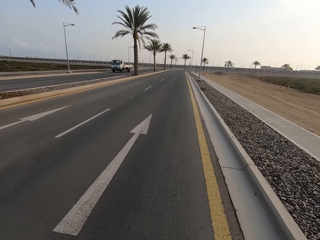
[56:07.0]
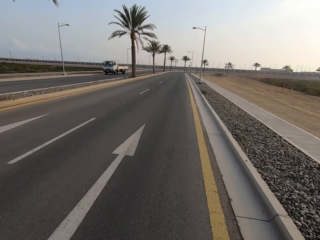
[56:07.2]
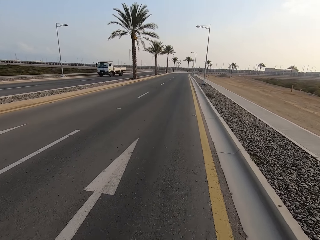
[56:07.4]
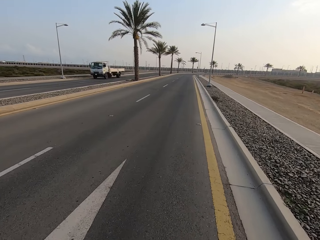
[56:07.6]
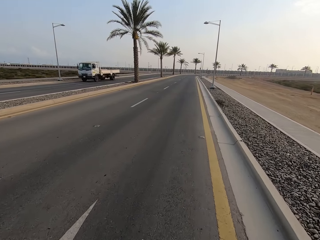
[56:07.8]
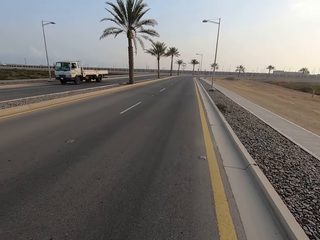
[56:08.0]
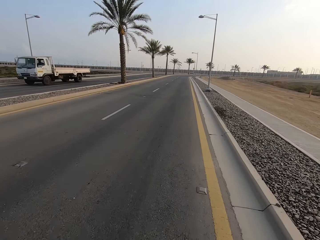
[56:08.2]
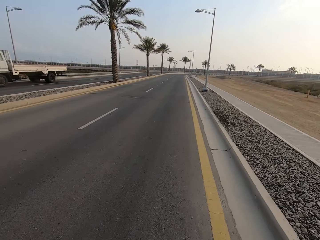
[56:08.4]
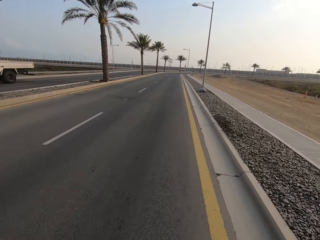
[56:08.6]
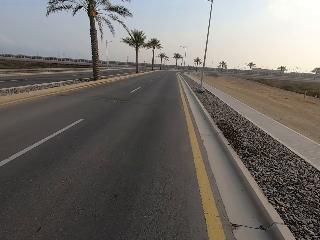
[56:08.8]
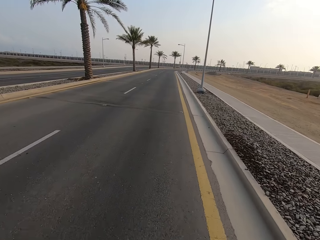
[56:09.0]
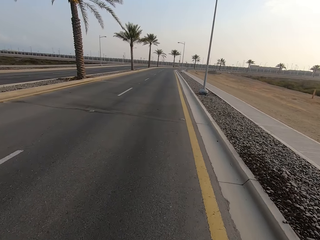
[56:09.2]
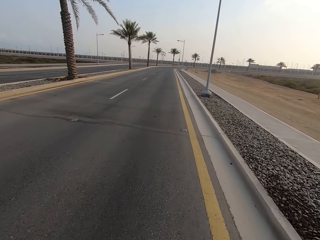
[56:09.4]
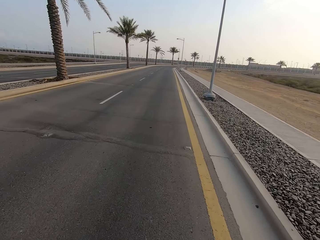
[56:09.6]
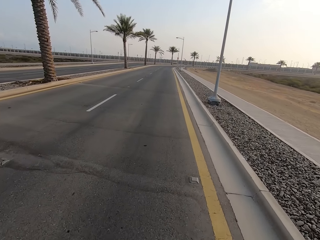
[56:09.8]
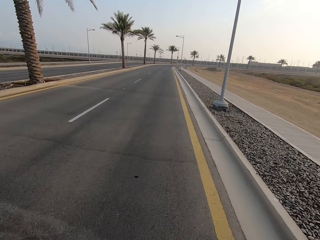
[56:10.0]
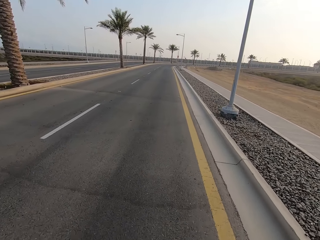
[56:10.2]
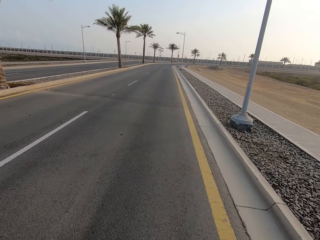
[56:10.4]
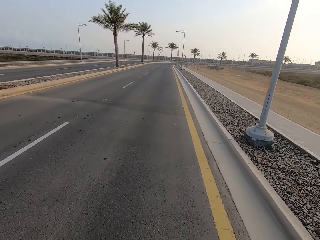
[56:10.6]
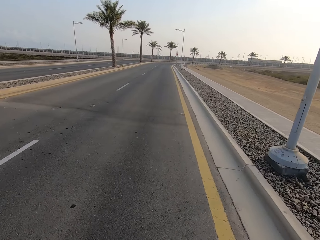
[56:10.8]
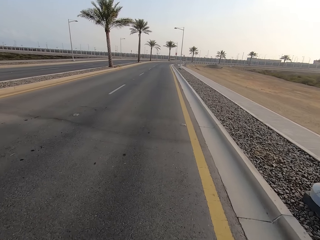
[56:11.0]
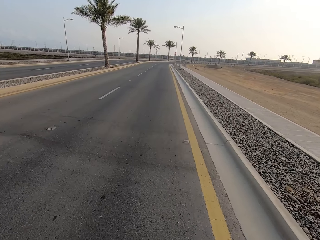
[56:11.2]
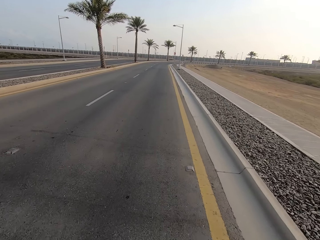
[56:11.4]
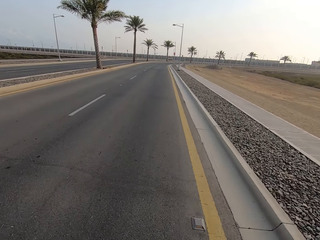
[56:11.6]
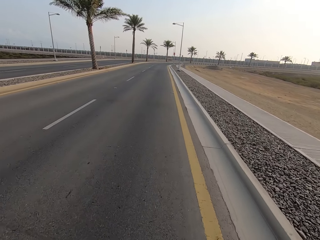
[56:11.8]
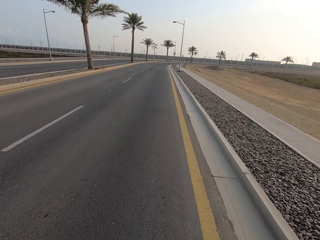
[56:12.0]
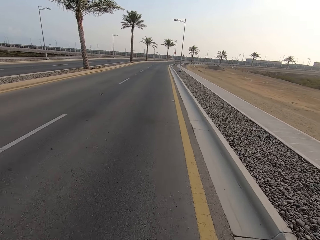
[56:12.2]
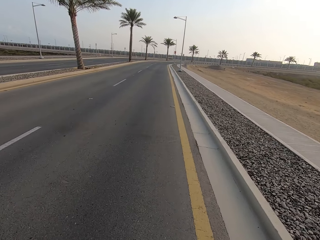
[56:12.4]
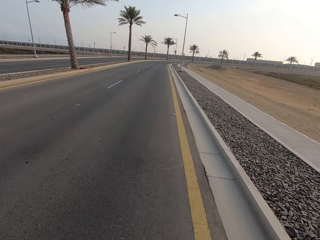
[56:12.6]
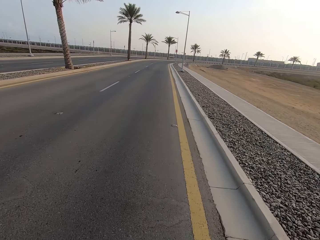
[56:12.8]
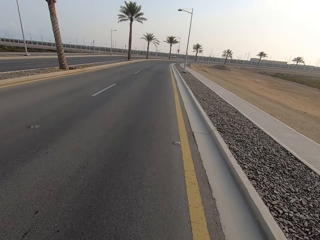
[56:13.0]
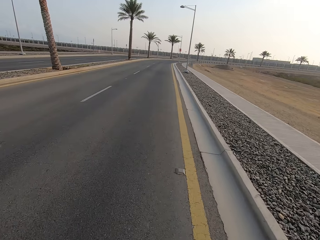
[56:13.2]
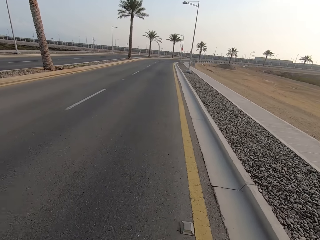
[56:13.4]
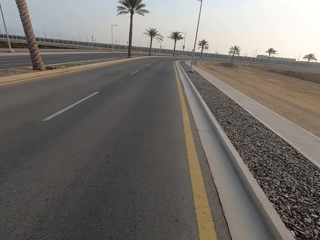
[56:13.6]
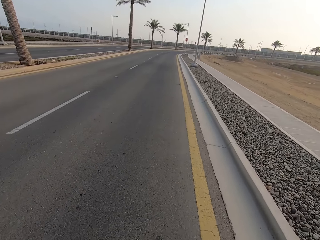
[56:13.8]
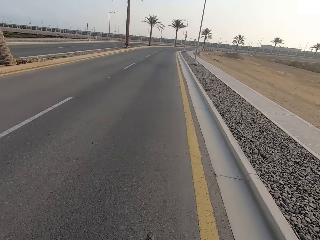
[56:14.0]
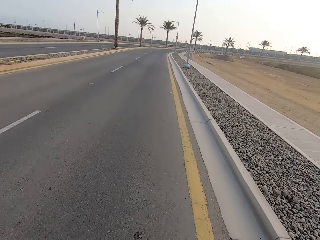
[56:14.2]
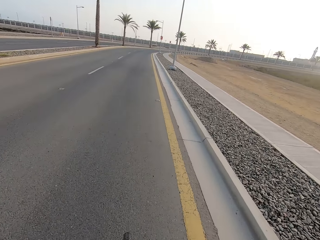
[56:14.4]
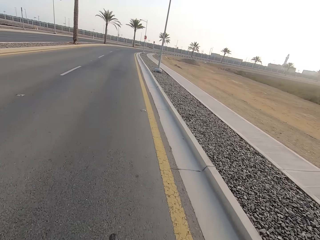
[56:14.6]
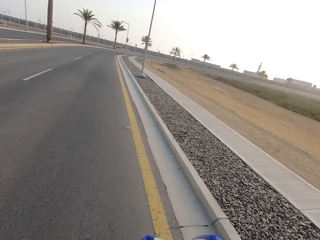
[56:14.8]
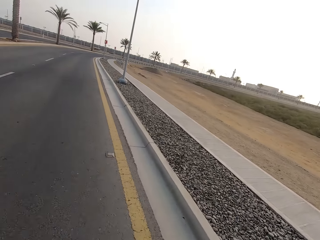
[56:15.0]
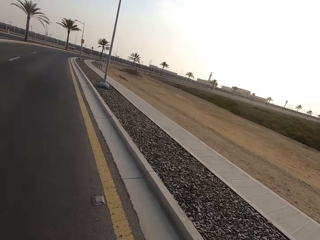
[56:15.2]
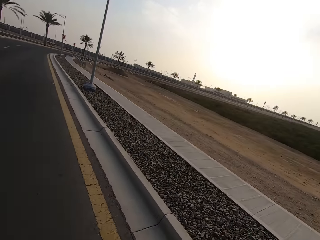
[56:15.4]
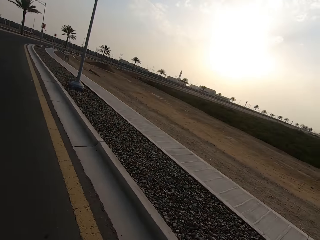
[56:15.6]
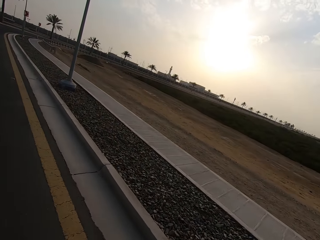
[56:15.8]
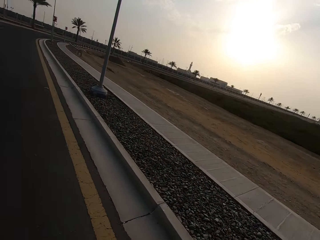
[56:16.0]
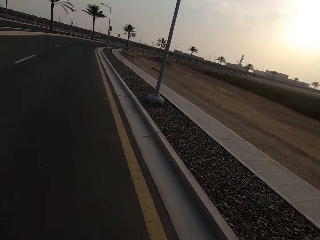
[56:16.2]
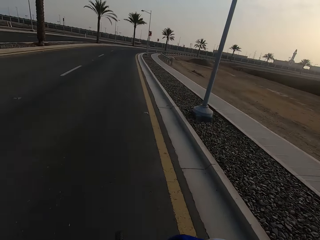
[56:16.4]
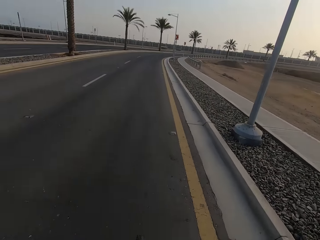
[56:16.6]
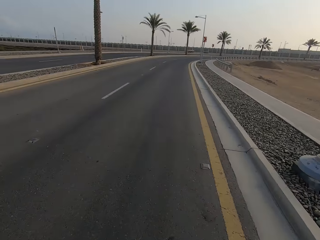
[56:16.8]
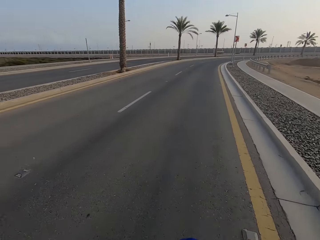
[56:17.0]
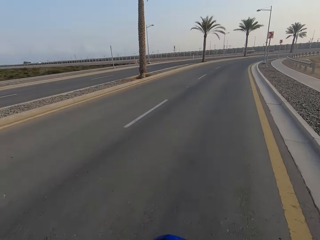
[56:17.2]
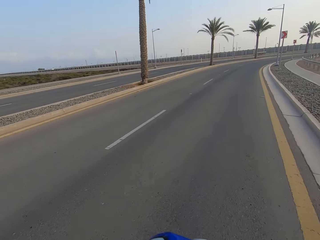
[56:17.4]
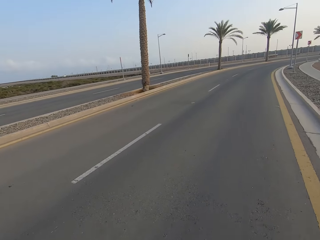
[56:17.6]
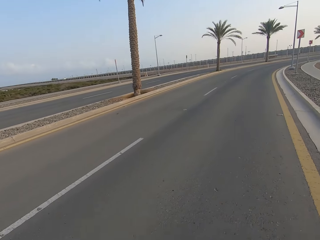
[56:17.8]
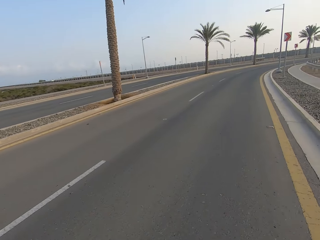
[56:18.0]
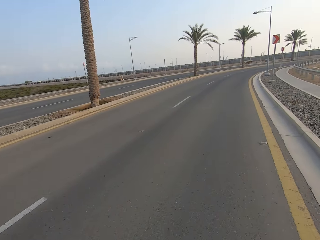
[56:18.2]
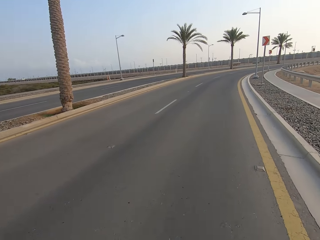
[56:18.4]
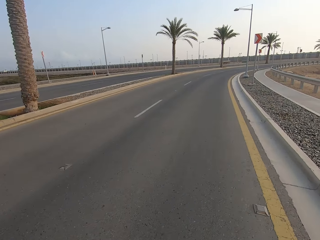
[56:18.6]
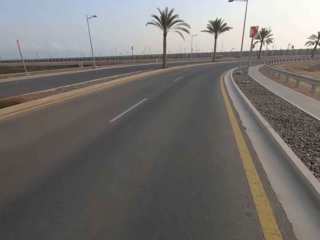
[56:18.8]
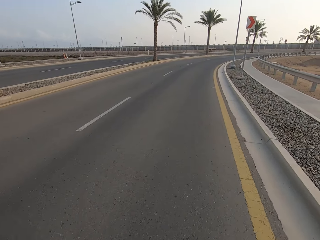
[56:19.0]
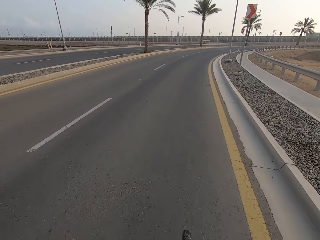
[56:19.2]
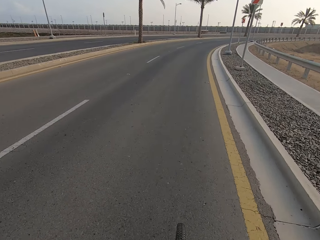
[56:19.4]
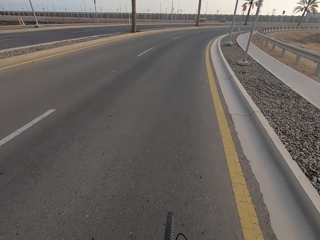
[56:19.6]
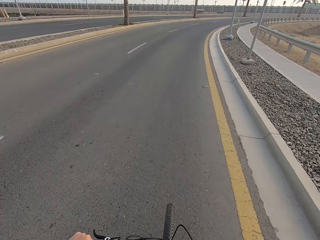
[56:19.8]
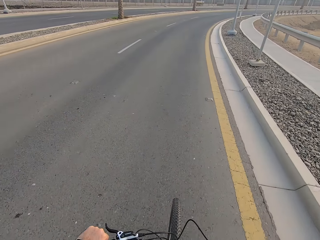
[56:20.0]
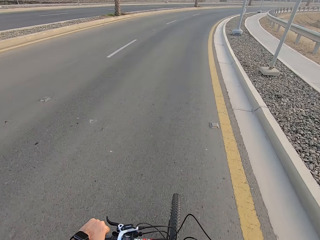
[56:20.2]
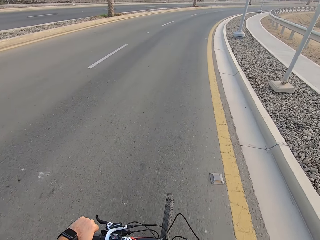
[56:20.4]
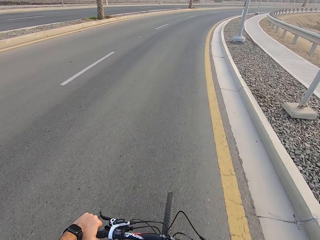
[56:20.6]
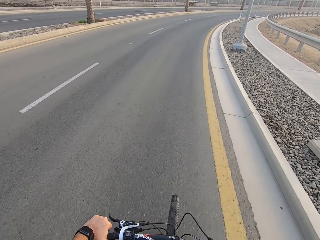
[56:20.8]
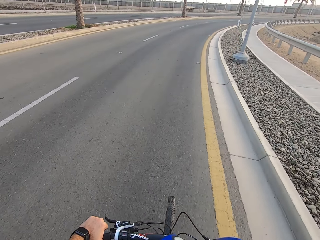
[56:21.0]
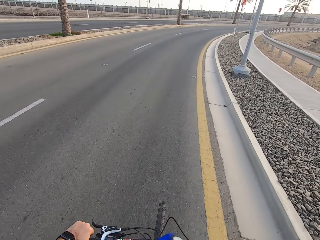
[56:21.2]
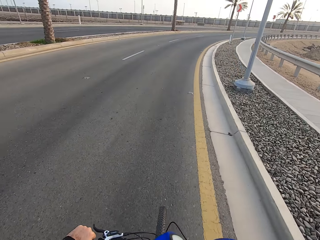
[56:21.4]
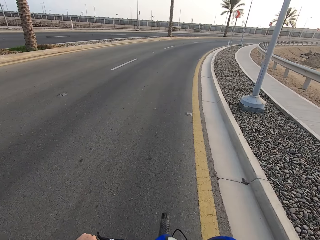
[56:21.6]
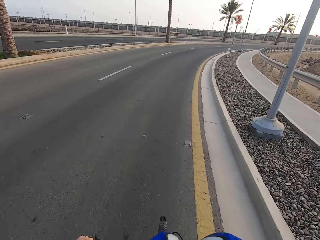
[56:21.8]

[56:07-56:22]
The camera wearer looks around the road. They ride a bicycle.

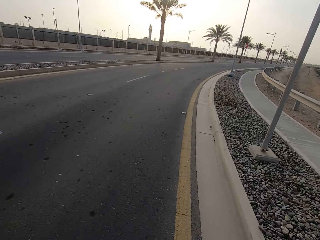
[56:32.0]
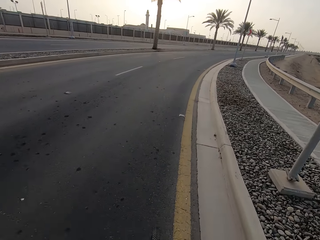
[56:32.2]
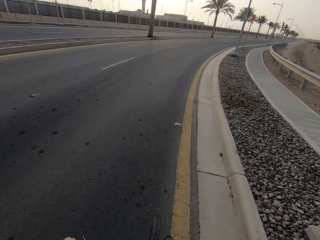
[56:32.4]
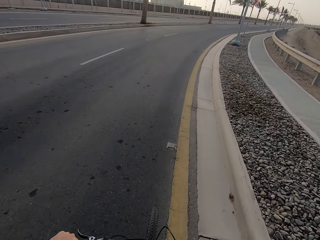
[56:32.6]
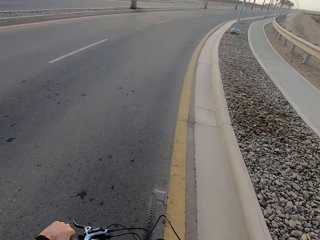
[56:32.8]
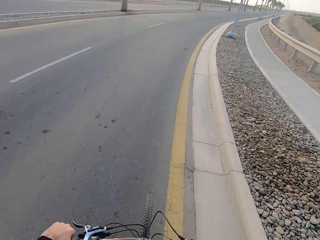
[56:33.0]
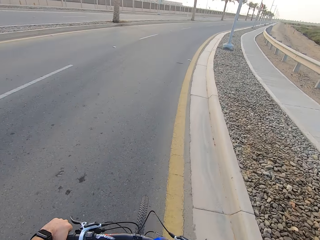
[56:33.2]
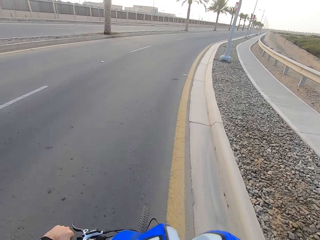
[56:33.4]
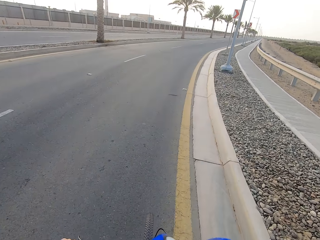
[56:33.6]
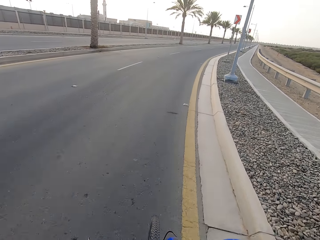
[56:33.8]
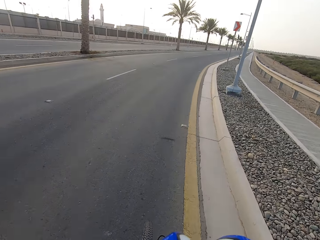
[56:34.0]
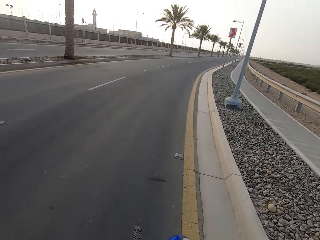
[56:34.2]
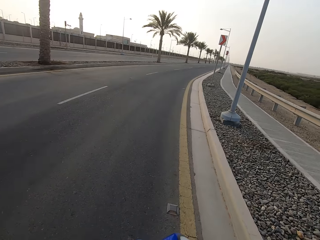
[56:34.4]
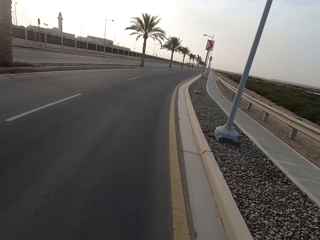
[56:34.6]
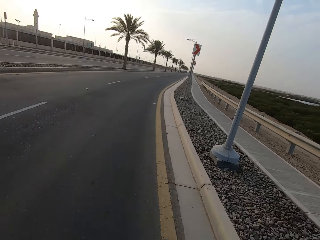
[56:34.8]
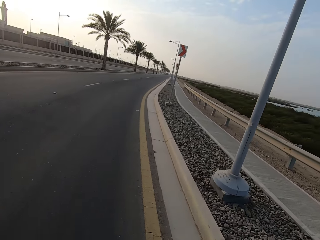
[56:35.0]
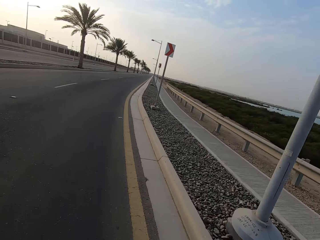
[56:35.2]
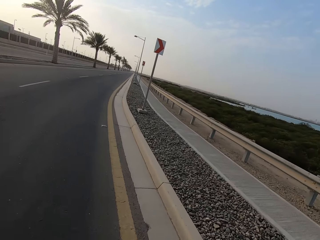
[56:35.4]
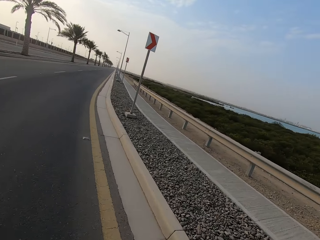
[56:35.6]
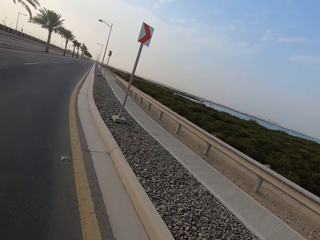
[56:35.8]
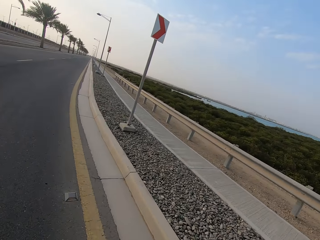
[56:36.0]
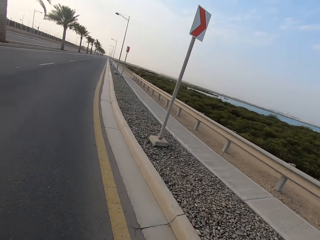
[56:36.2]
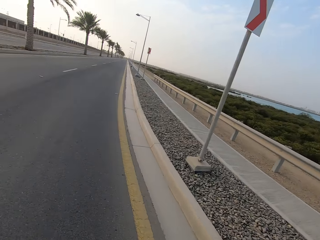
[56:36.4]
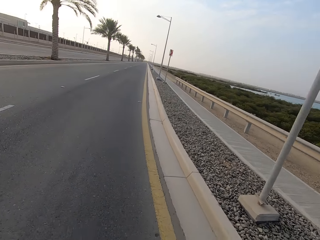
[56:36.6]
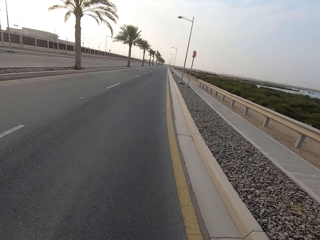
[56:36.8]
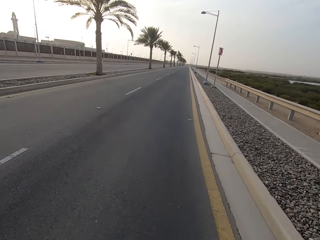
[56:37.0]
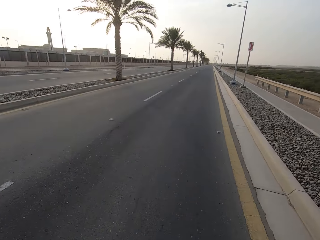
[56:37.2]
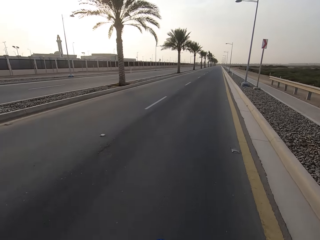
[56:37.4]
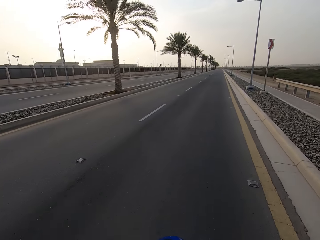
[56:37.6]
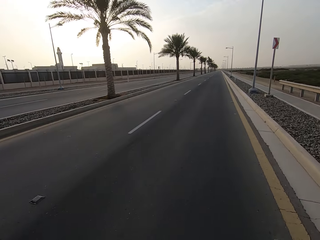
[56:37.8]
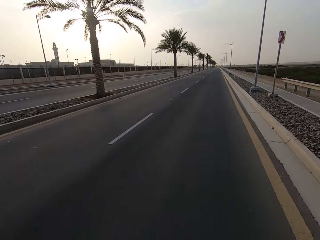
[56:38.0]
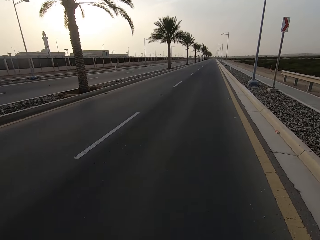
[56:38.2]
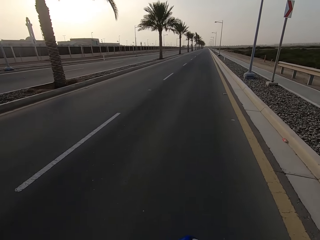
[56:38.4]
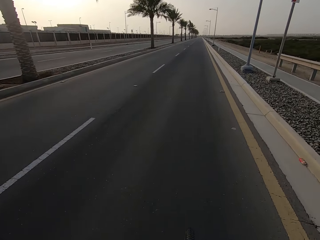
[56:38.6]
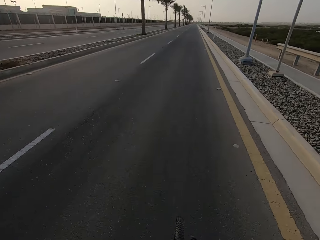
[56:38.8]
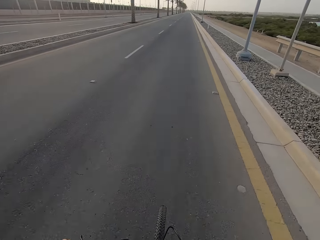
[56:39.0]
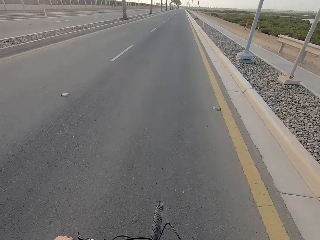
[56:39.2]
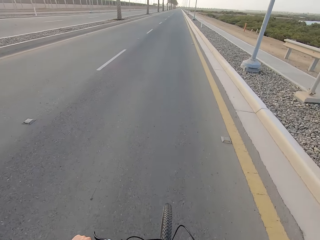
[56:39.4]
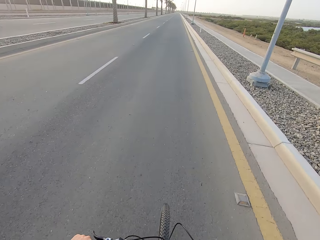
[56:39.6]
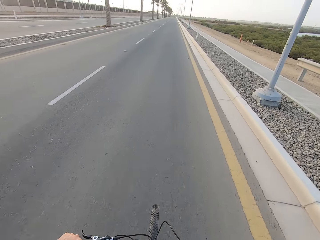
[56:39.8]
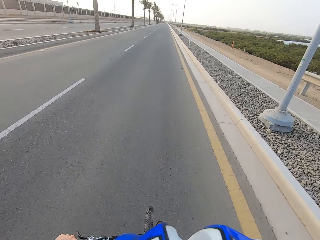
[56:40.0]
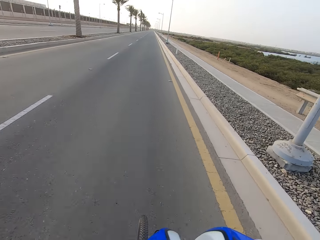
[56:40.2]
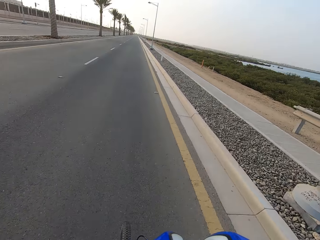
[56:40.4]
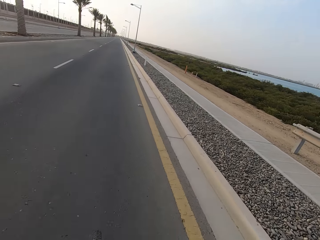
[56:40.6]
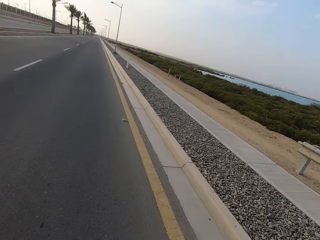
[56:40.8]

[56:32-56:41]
The camera wearer looks around the road. They ride a bicycle.
